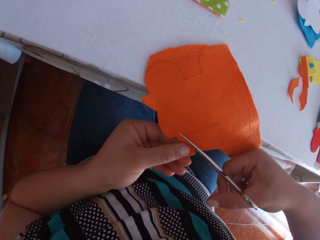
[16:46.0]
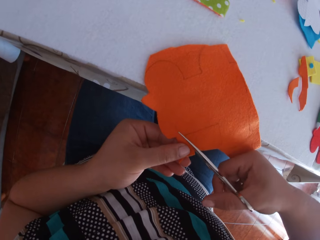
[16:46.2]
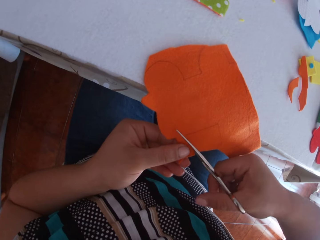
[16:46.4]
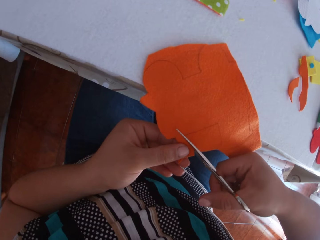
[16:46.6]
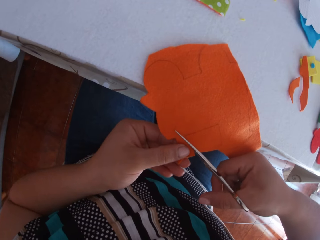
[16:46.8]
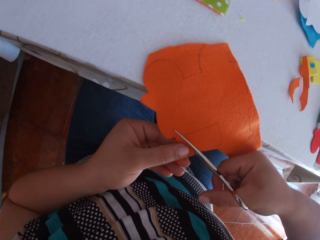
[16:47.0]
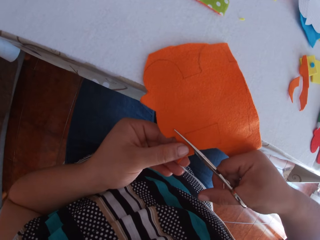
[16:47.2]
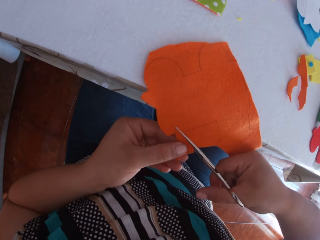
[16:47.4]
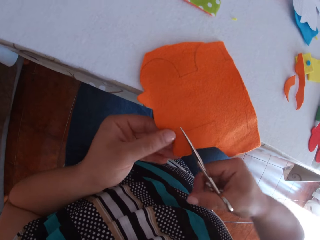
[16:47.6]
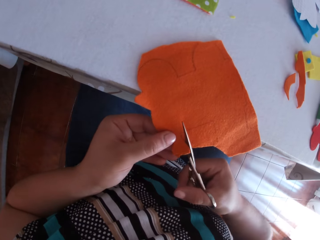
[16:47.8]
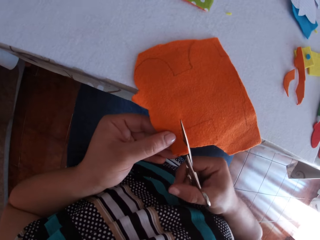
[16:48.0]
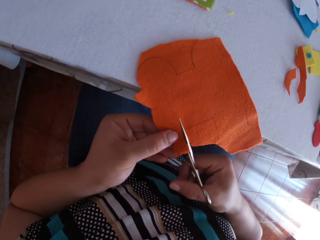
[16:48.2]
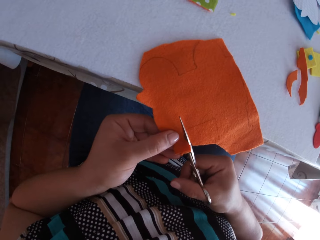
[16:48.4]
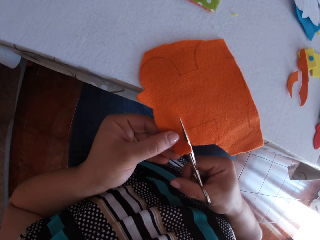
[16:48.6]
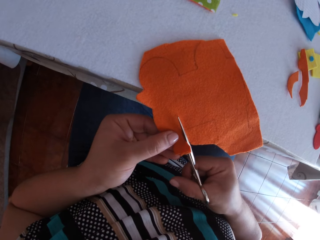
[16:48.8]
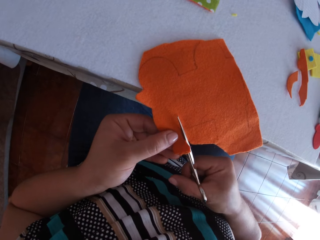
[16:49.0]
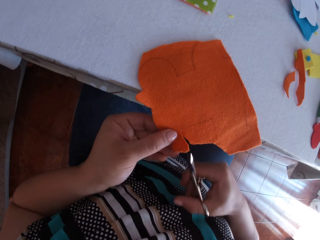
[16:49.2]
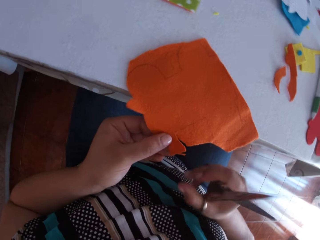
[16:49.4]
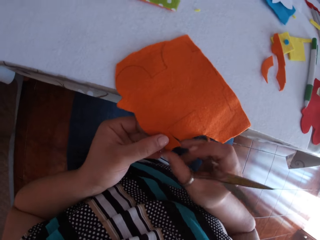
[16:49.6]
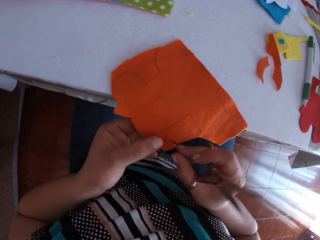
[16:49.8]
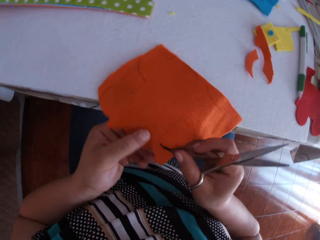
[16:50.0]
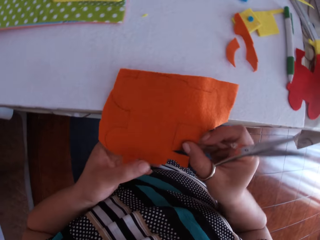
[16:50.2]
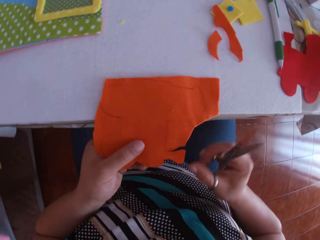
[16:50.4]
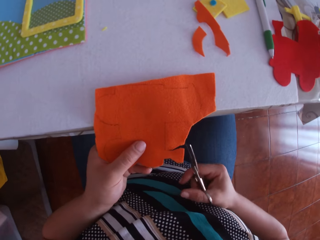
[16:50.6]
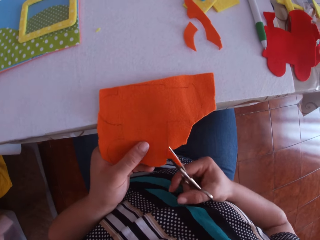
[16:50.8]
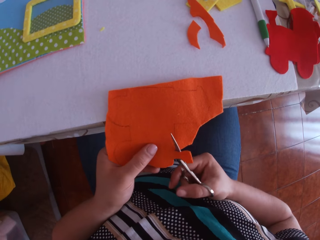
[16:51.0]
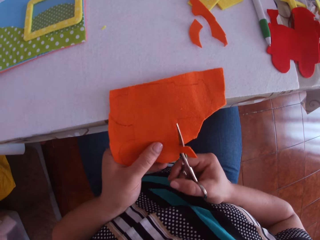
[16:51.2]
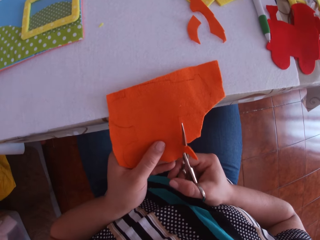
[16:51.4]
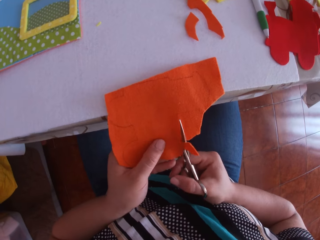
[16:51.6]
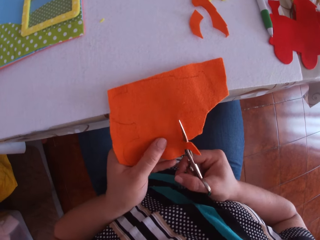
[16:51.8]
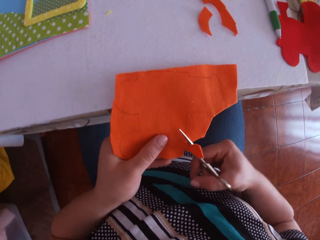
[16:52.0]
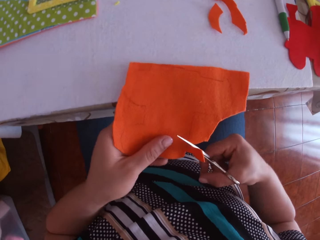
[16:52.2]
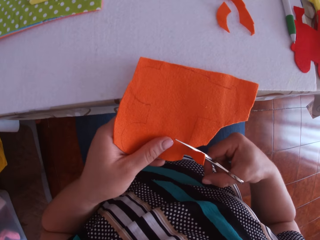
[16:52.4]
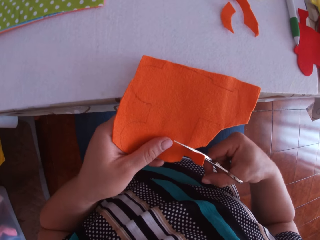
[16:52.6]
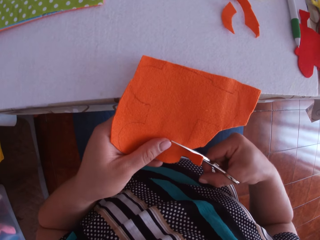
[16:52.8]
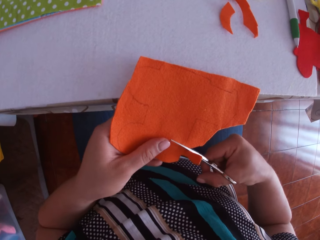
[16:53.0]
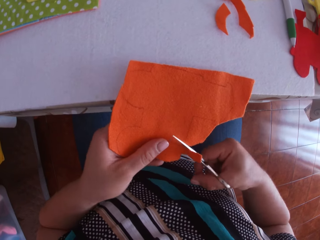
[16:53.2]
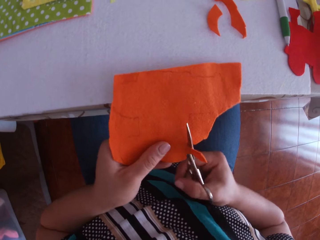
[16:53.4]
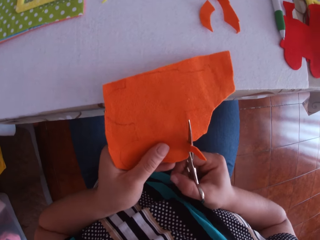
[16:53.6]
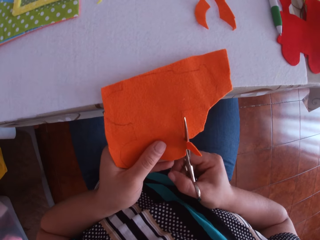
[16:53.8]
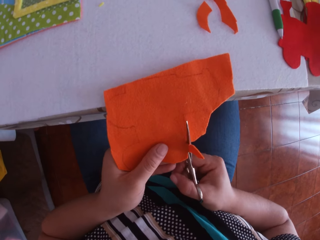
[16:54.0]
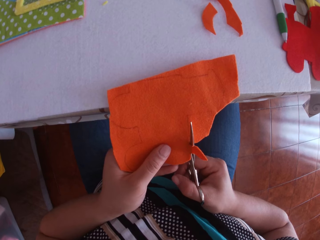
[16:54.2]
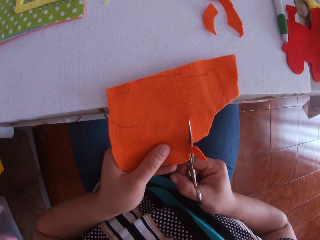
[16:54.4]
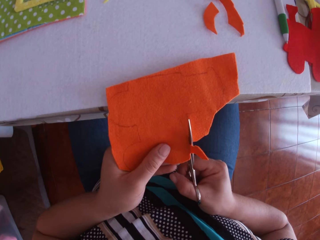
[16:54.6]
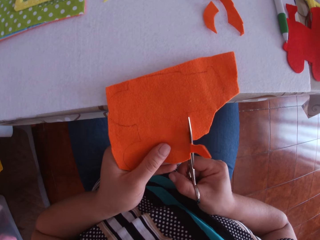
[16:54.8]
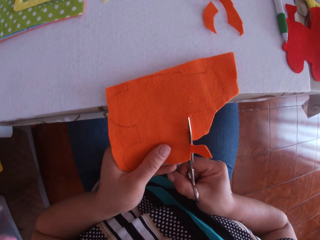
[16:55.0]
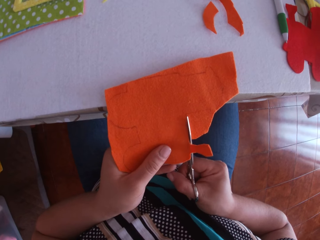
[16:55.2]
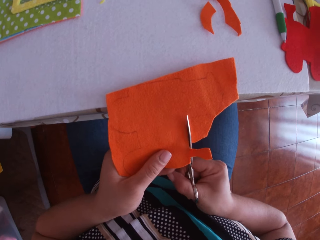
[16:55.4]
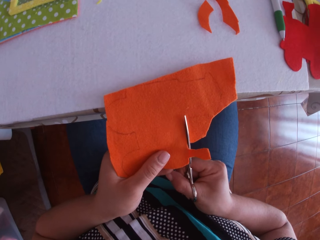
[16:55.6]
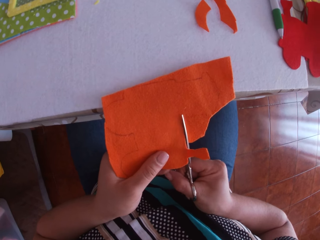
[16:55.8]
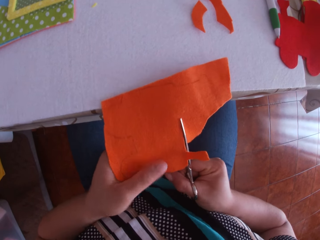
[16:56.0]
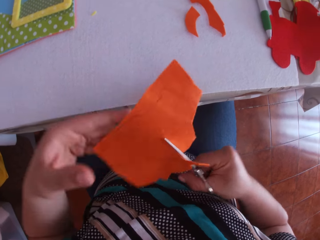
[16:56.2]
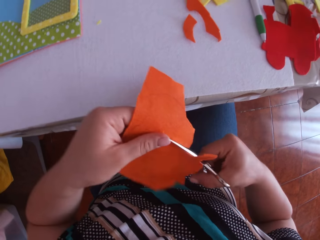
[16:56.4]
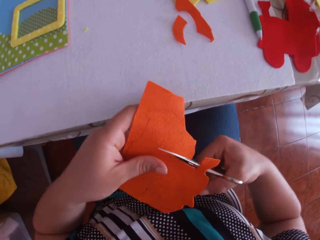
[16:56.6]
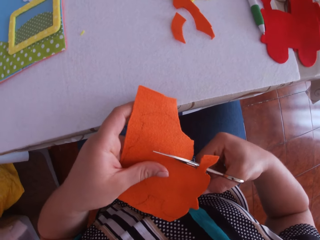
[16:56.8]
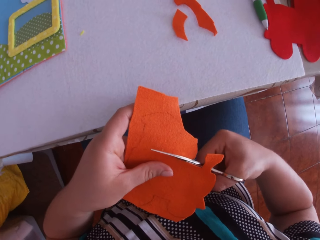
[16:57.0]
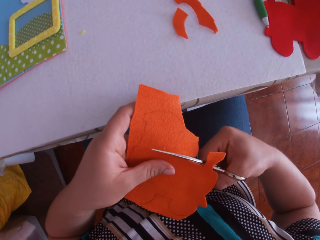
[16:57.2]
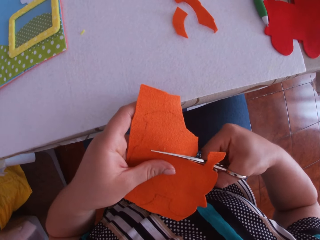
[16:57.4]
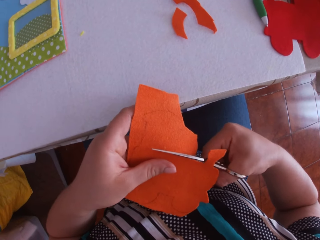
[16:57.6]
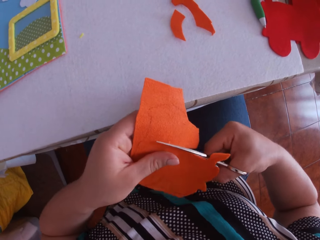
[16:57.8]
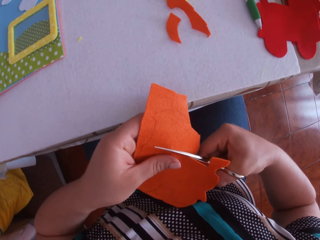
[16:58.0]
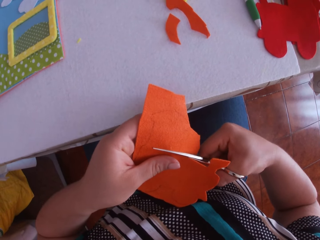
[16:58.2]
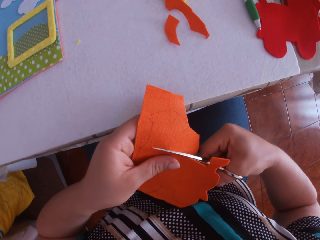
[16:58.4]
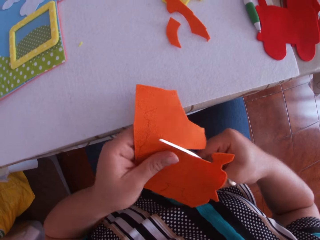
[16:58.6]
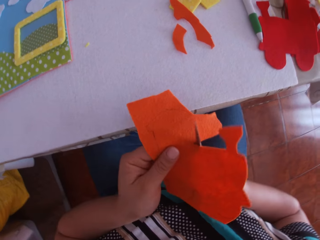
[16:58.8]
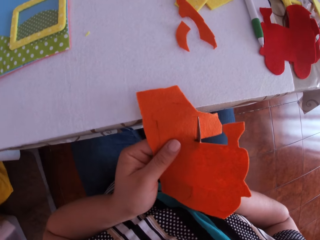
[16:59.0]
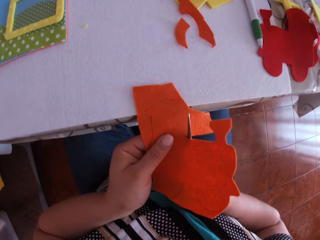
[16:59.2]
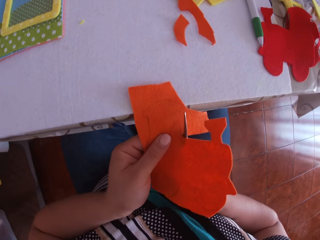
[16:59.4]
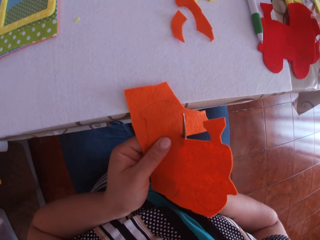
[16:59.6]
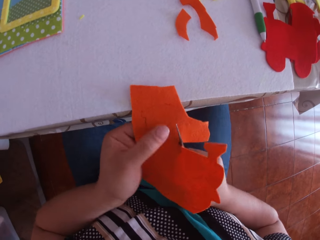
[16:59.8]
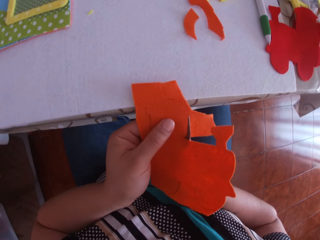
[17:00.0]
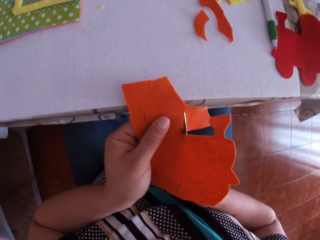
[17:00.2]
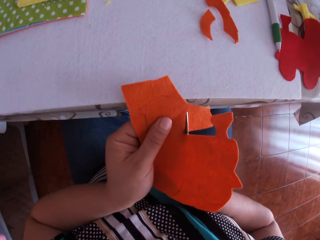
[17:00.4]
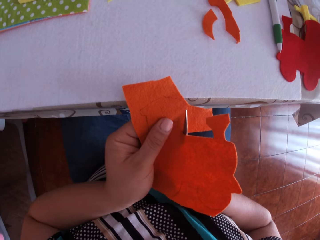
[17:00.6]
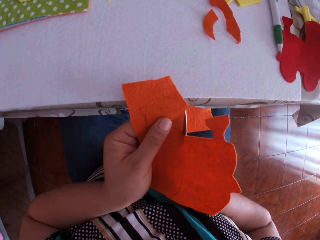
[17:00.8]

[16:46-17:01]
The camera wearer swings their hand. They hold the felt material. They cut the felt material using a pair of scissors. They swing their hand. They hold the felt material. They cut the felt material using the pair of scissors.

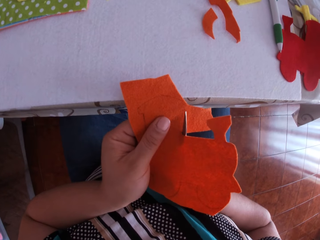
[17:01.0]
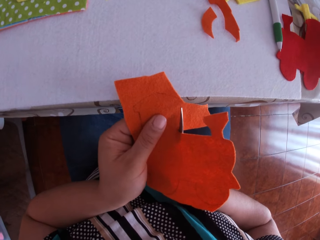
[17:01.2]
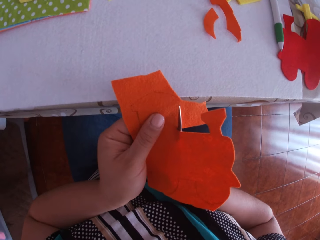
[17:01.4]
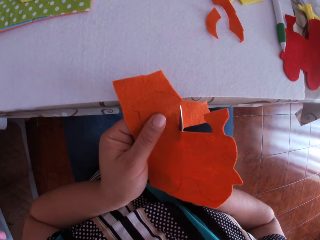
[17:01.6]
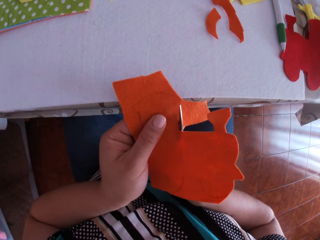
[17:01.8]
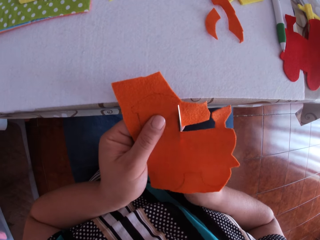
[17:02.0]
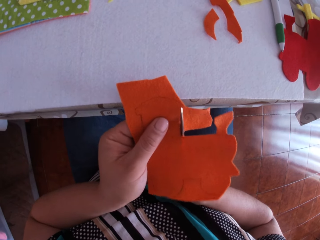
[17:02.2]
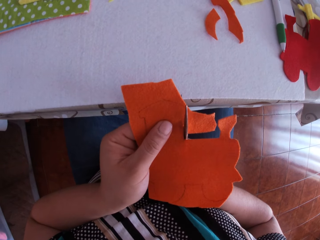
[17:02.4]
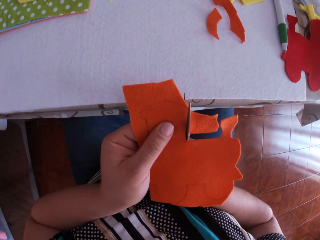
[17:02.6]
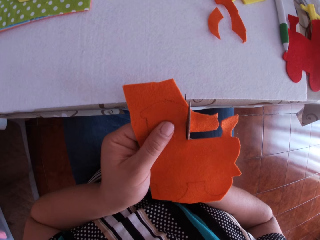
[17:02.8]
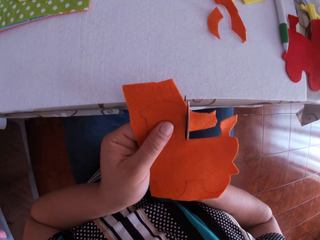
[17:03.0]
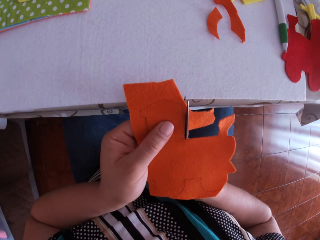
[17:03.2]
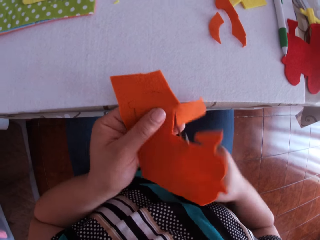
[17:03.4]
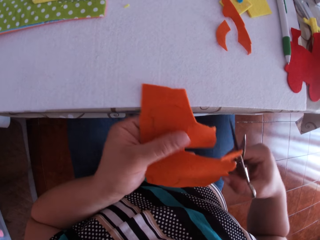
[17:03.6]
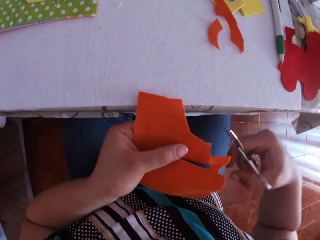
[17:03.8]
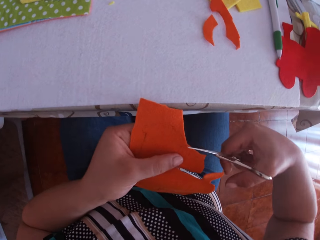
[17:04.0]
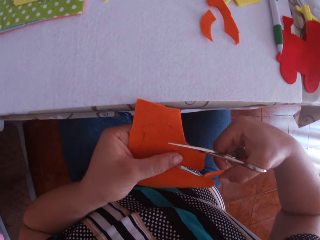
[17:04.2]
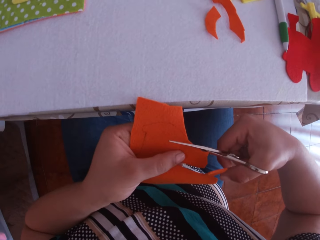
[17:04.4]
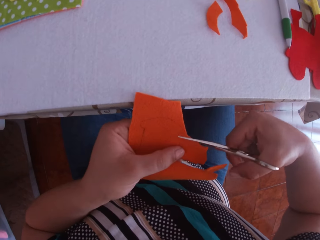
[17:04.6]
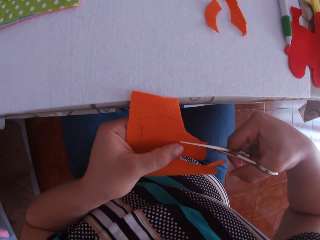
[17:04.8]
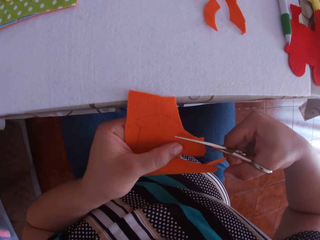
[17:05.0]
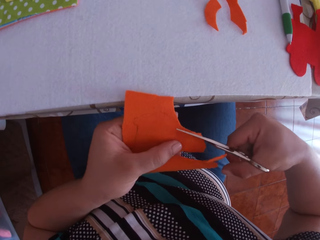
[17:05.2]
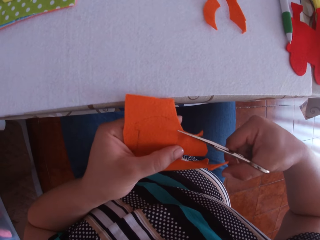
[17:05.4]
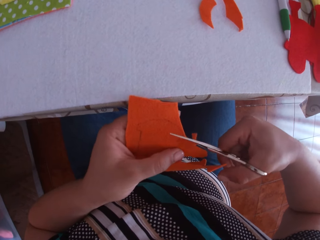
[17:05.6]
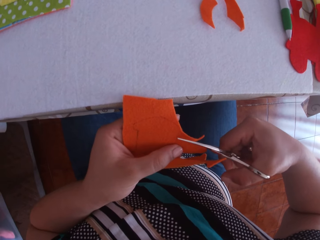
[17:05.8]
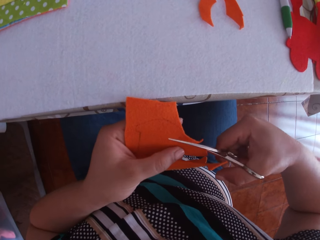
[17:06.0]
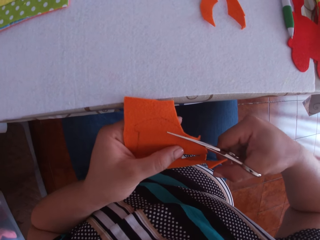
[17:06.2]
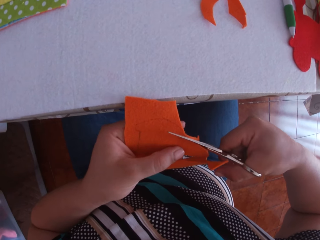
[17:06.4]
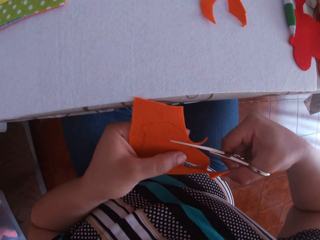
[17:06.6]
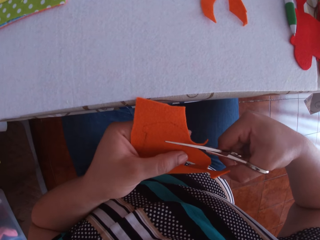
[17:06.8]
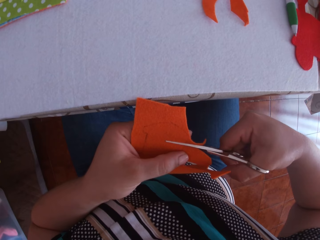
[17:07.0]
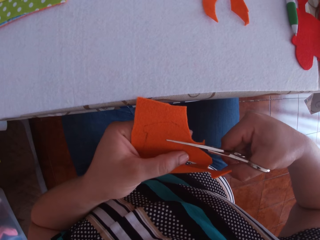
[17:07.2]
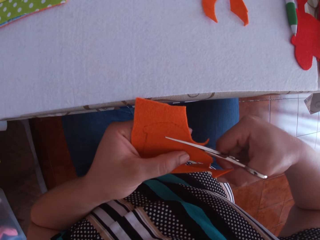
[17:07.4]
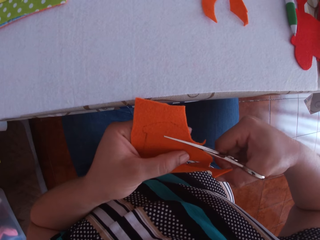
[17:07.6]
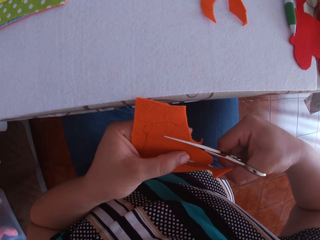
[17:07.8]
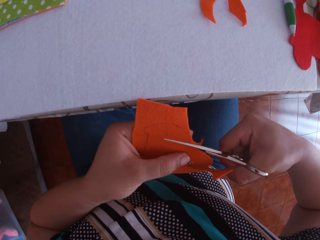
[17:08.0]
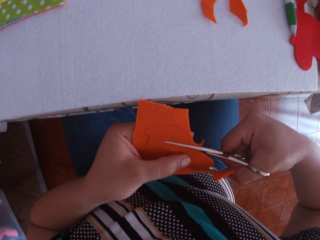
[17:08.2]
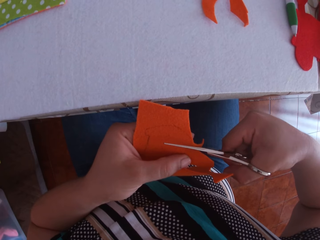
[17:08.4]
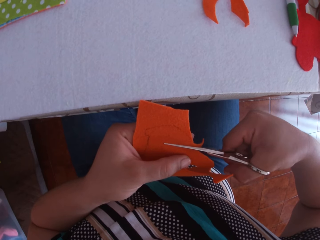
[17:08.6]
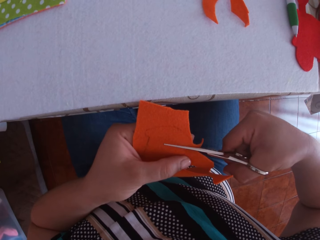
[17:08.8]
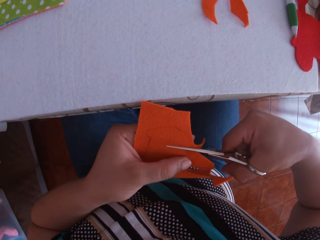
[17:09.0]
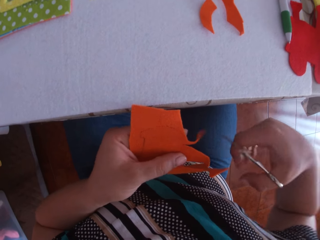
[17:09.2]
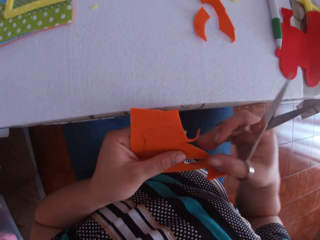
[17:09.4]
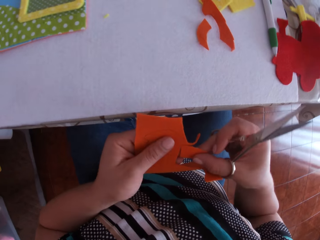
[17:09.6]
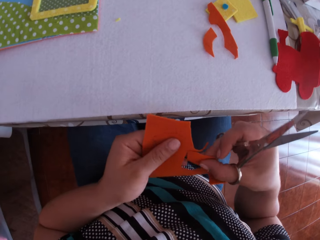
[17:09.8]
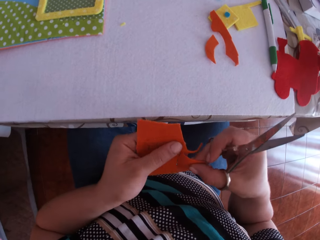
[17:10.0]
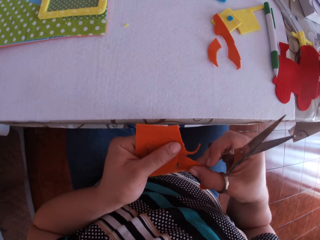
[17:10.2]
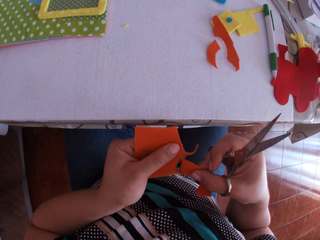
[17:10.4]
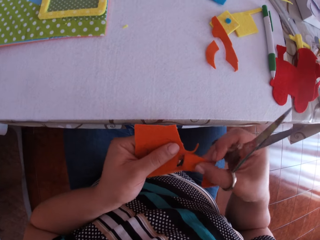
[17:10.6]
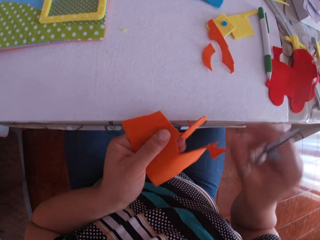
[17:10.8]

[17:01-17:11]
The camera wearer swings their hand. They cut the felt material using a pair of scissors. They pull the felt material with the right hand.
